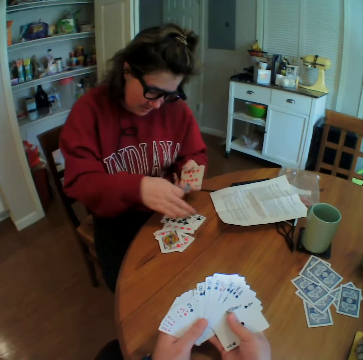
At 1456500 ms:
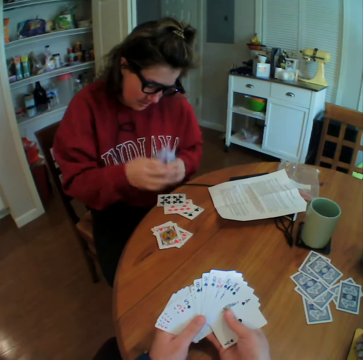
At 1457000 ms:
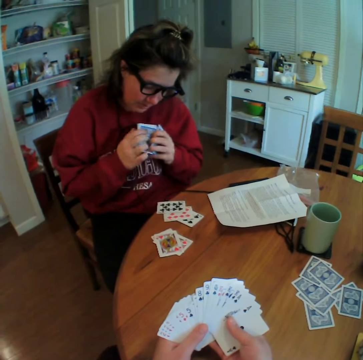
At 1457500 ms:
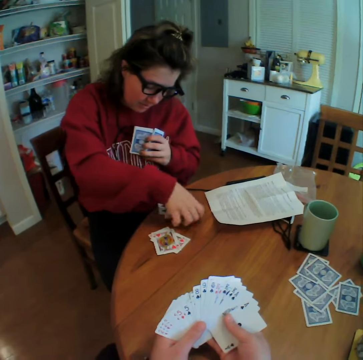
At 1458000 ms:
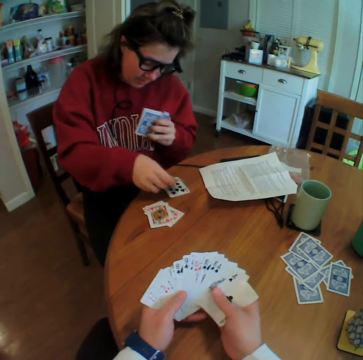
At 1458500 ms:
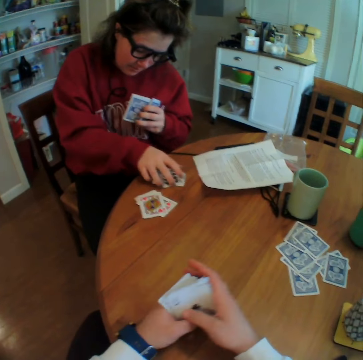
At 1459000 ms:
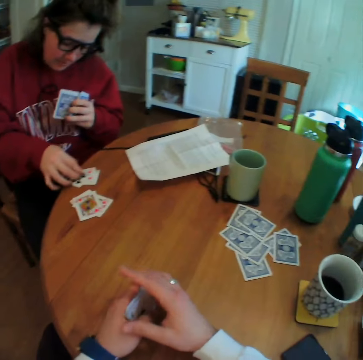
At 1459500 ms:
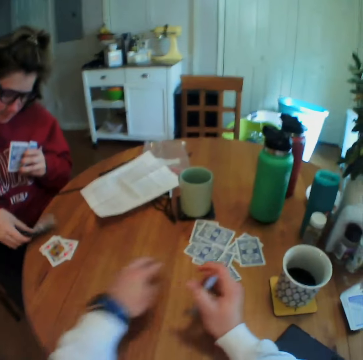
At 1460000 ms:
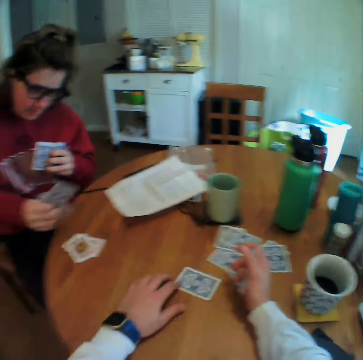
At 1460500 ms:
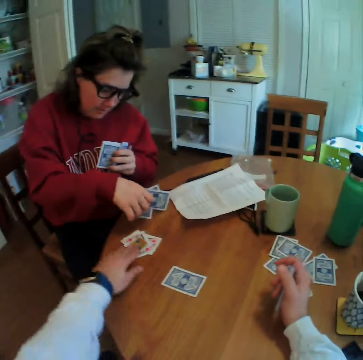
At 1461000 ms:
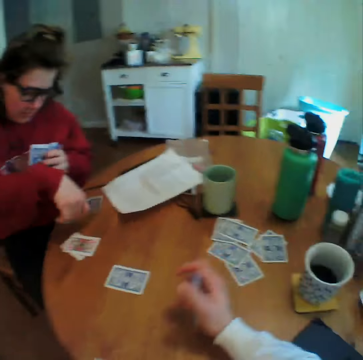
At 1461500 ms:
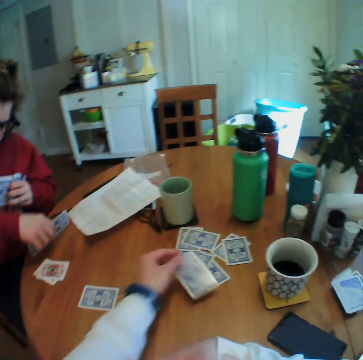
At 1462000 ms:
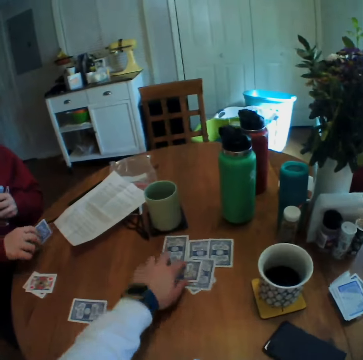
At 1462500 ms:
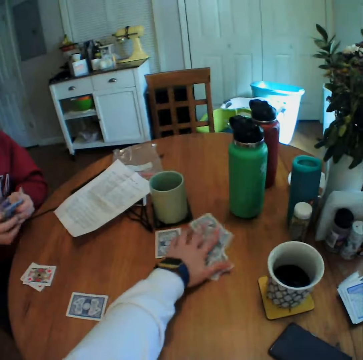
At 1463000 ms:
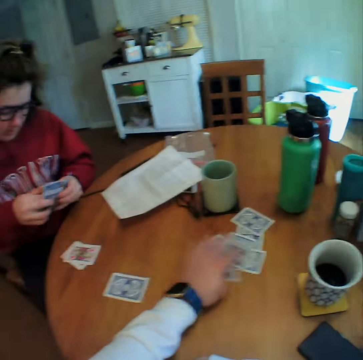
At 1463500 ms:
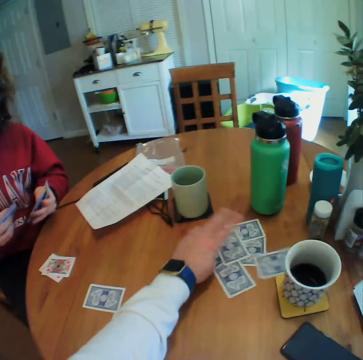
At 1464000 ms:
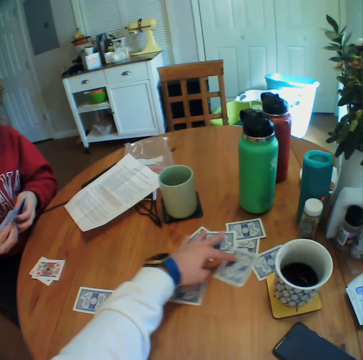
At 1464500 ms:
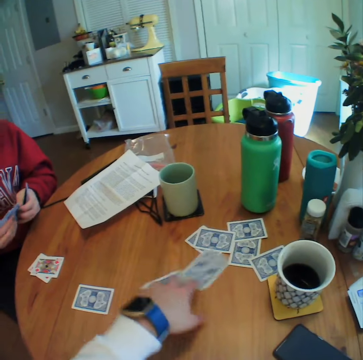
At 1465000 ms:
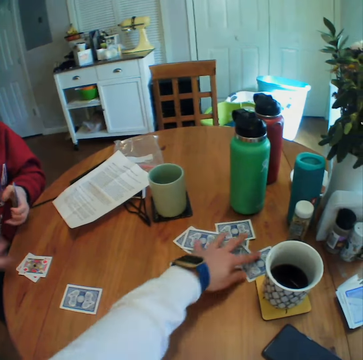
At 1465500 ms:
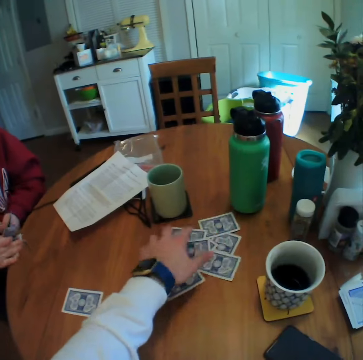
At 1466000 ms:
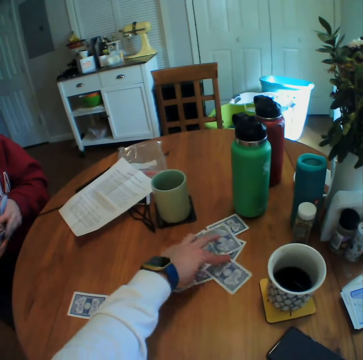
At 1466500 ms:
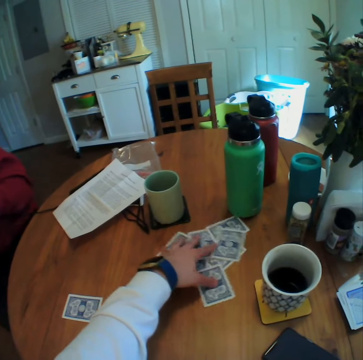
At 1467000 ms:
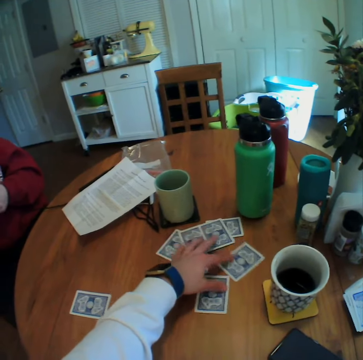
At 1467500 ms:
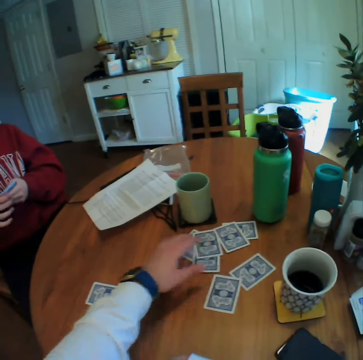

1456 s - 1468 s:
A woman moves the cards on the table. She picks the cards. The camera wearer pushes a card. They drag the card on the table. They pick the card. They drop the card. They move the cards. They shuffle the cards. The woman picks the cards.

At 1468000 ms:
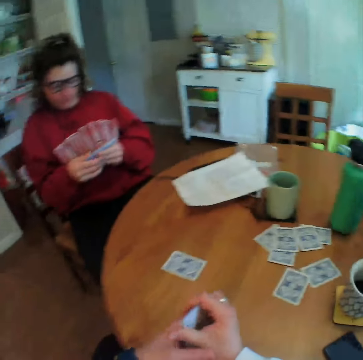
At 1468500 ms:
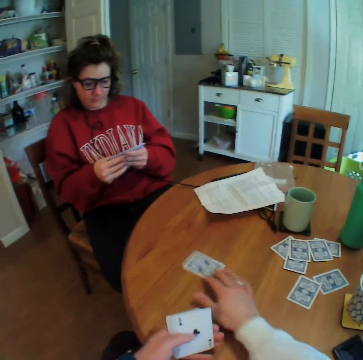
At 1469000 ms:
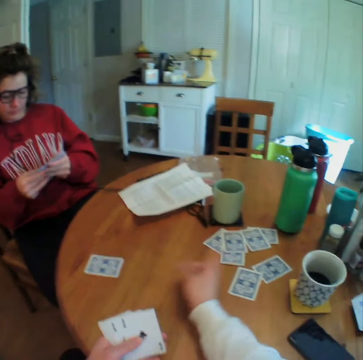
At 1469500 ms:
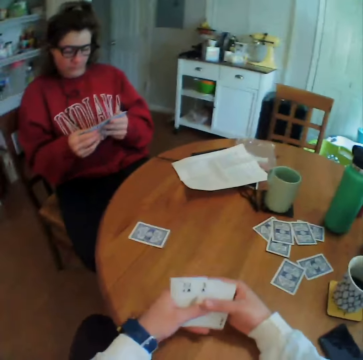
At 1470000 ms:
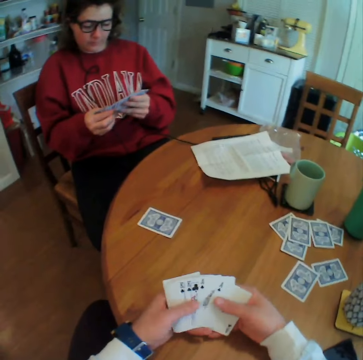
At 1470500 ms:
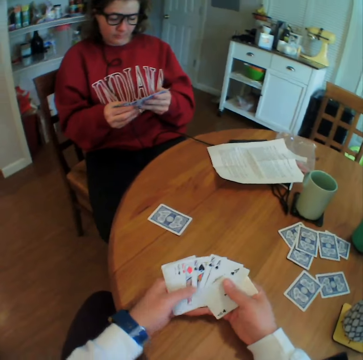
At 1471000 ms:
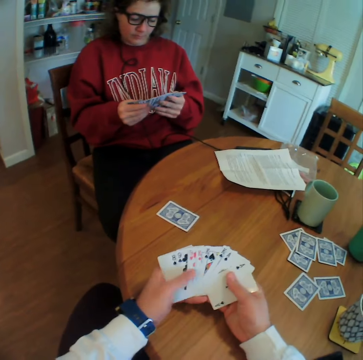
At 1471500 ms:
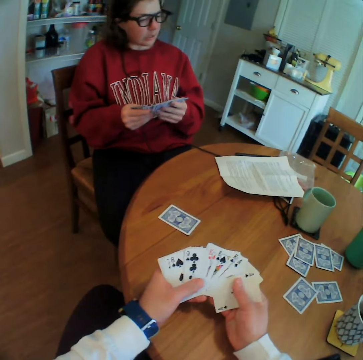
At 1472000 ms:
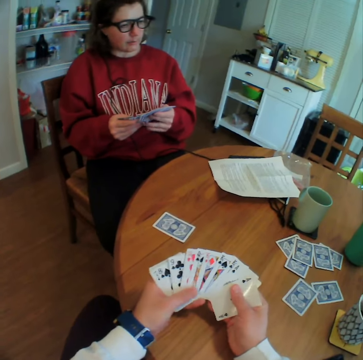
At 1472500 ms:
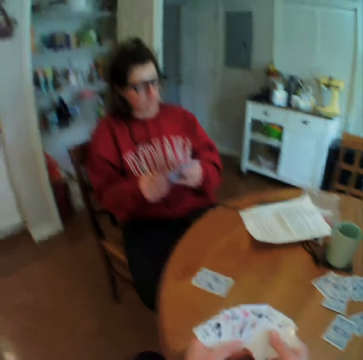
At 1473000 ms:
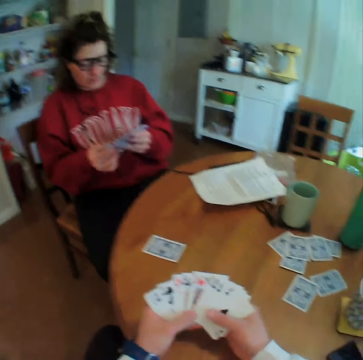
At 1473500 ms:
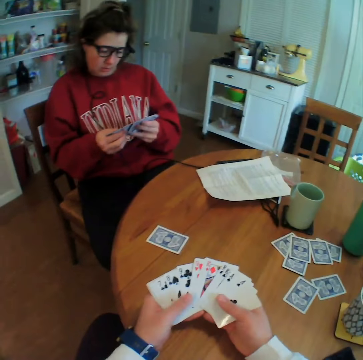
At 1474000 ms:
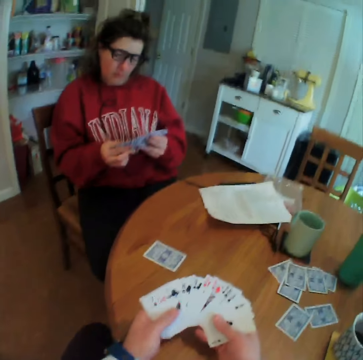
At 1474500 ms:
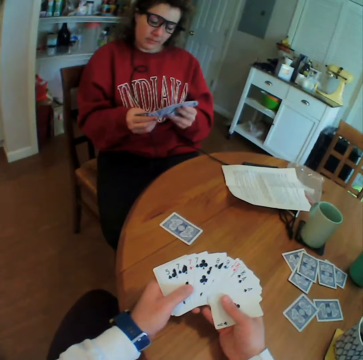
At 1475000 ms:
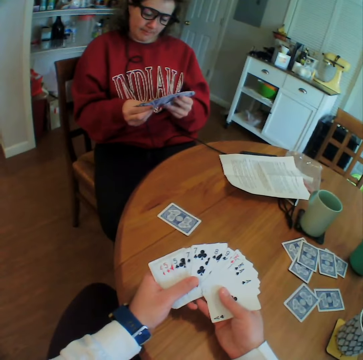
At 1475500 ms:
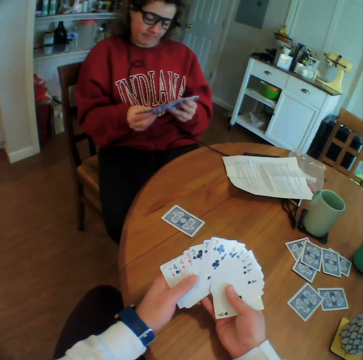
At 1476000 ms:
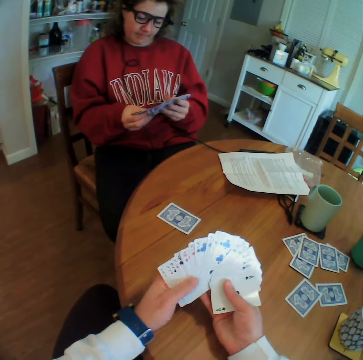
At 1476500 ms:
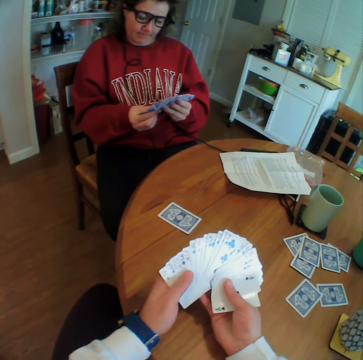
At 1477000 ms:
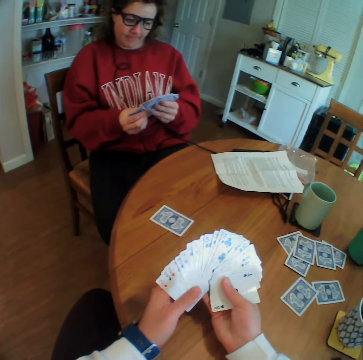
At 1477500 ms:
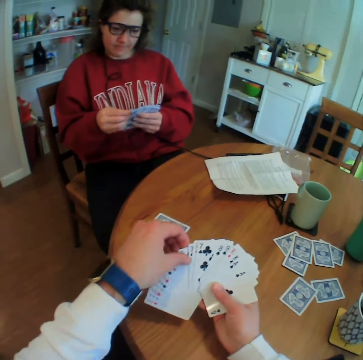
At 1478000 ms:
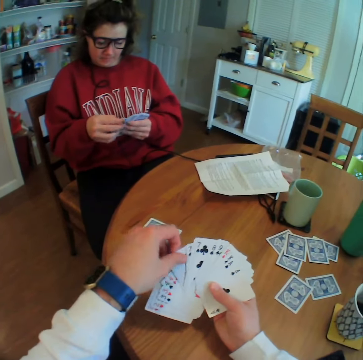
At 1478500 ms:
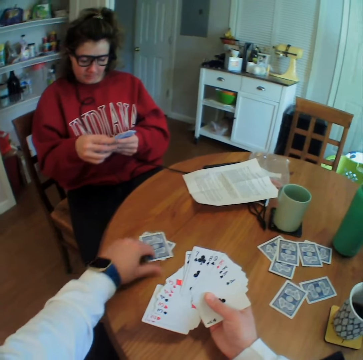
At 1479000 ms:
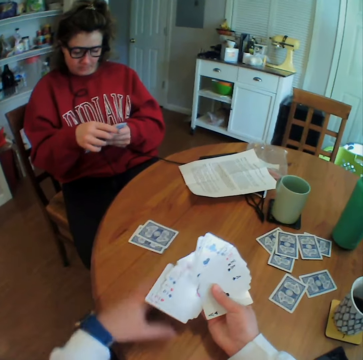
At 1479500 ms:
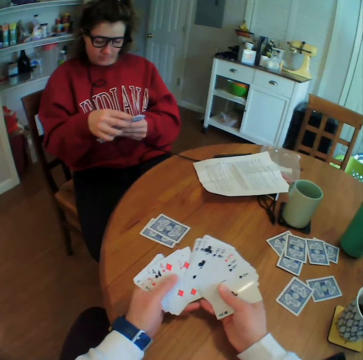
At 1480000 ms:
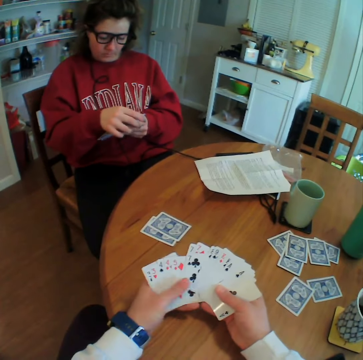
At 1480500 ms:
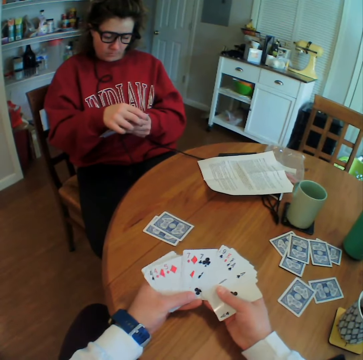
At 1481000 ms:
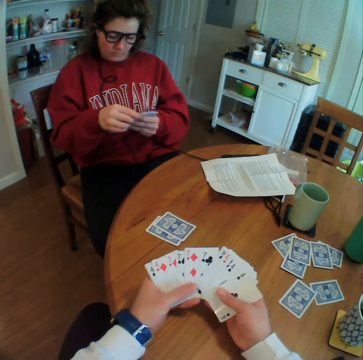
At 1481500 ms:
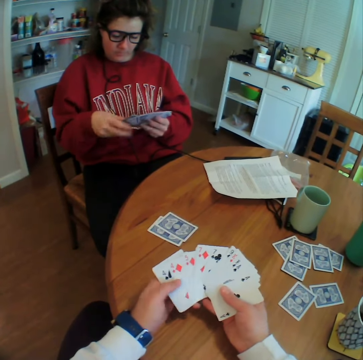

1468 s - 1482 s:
A woman pushes a card. The camera wearer pushes the card. He points at the cards. He spreads the cards on his hand. He puts a card on the table.

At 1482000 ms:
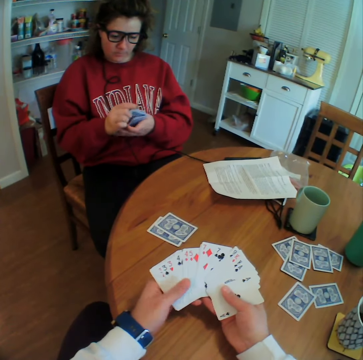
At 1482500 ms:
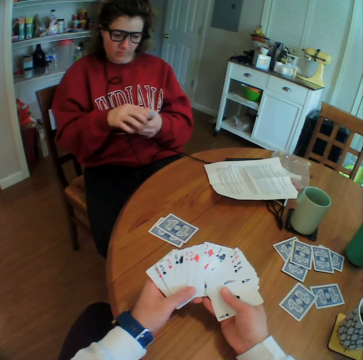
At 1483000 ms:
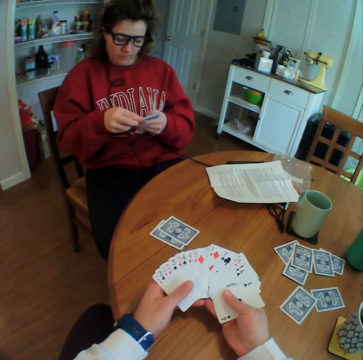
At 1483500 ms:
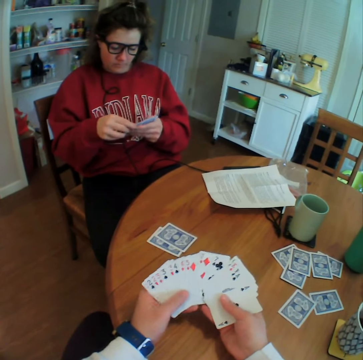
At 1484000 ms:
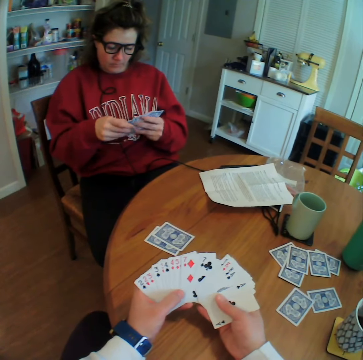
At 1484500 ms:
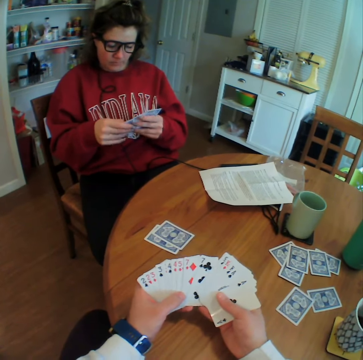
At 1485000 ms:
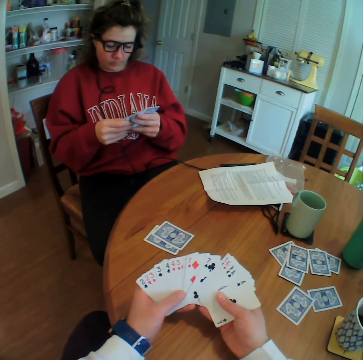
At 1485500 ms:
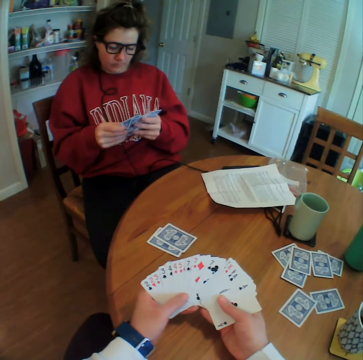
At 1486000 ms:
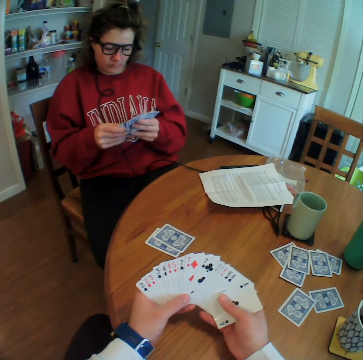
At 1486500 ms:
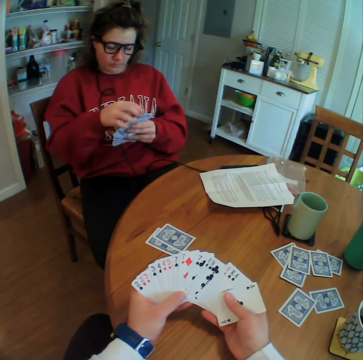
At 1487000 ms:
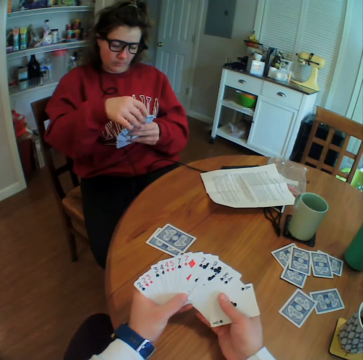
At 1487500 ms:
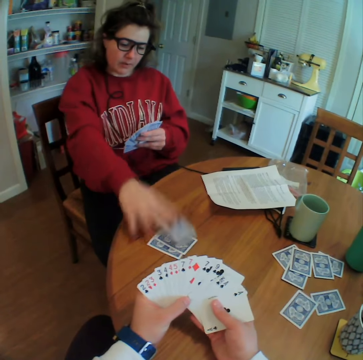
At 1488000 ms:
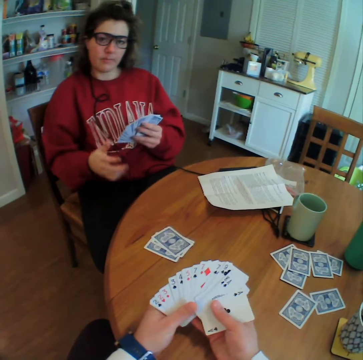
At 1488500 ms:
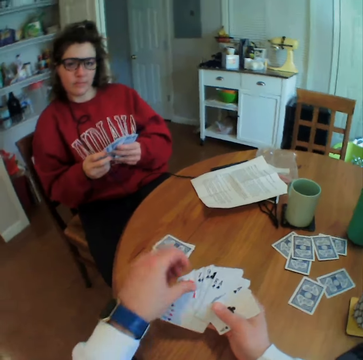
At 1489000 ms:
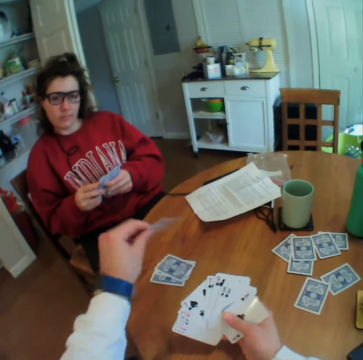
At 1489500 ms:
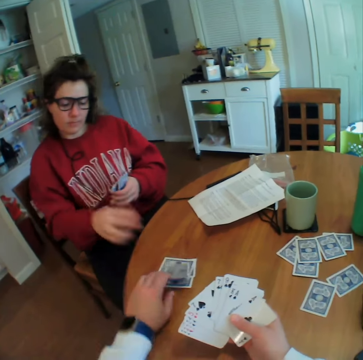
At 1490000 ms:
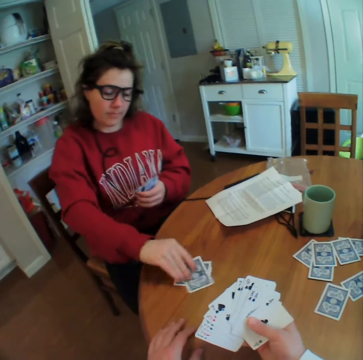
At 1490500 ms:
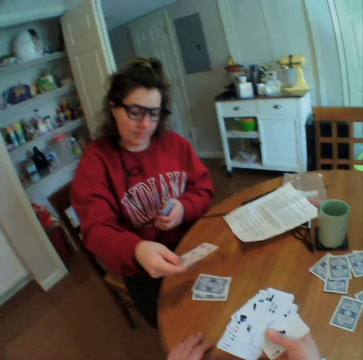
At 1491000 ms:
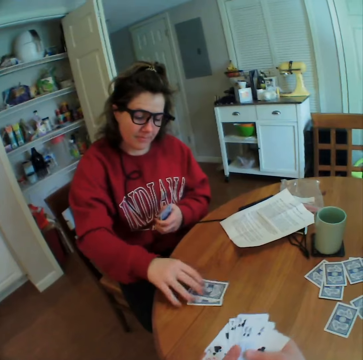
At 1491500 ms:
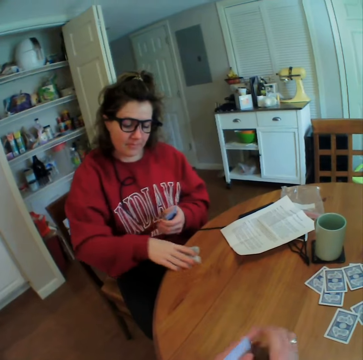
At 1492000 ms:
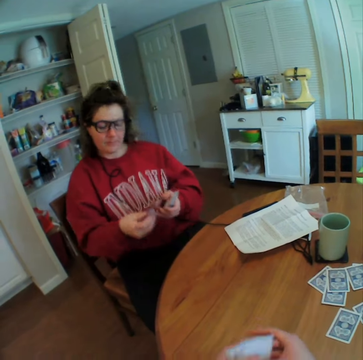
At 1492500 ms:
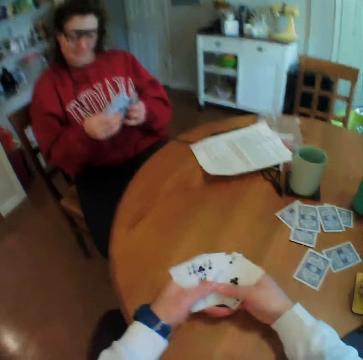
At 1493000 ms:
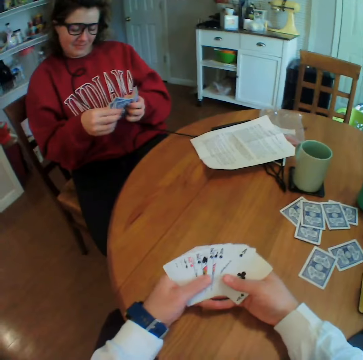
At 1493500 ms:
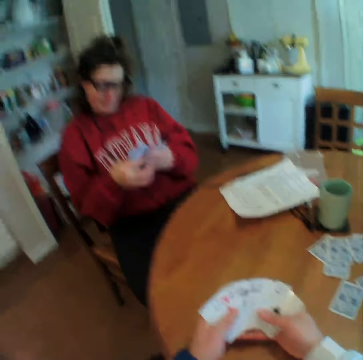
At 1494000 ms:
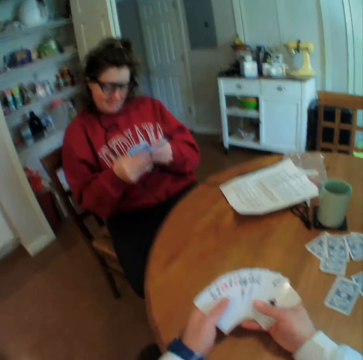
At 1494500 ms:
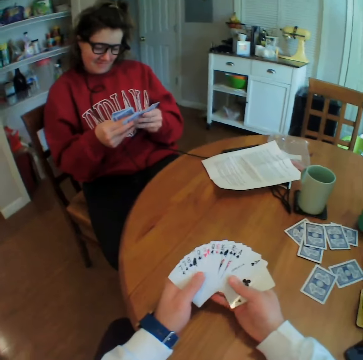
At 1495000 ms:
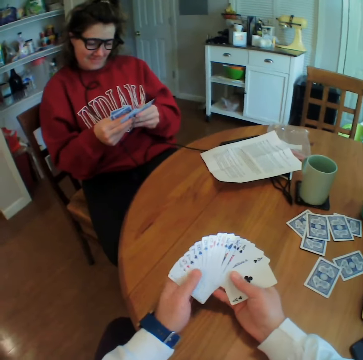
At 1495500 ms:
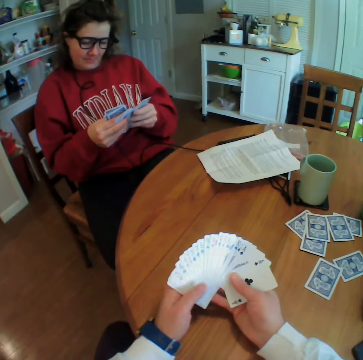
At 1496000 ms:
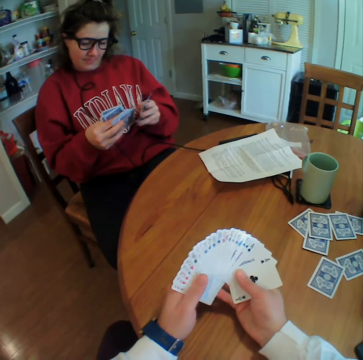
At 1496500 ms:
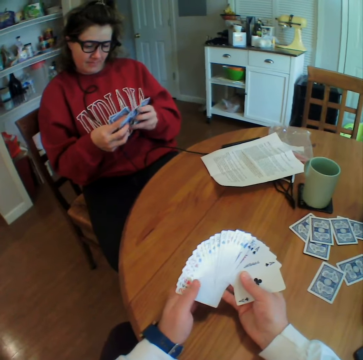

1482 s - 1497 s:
A woman arranges the cards on her hand. She puts a card on the table. The camera wearer puts a card on the table. The woman picks a card. She puts down the card. She picks the cards. The camera wearer gestures with his fingers. The woman arranges the cards. The camera wearer spreads the cards on his hand.
